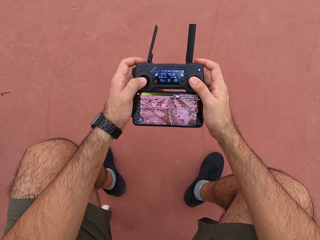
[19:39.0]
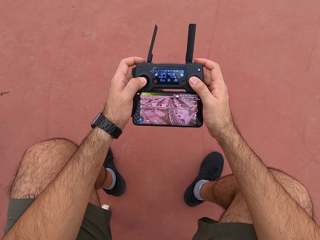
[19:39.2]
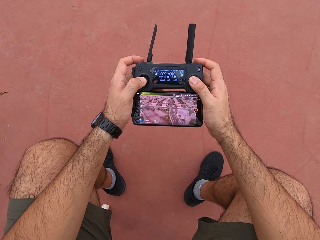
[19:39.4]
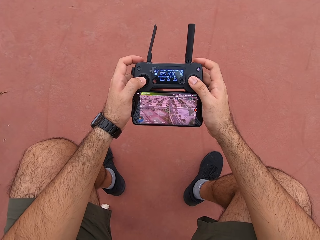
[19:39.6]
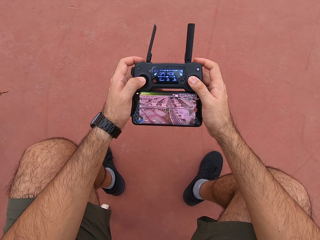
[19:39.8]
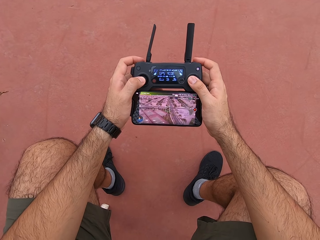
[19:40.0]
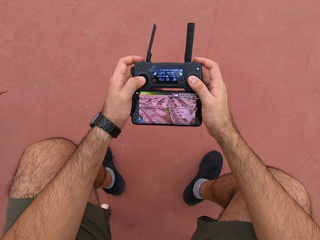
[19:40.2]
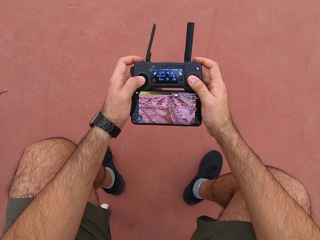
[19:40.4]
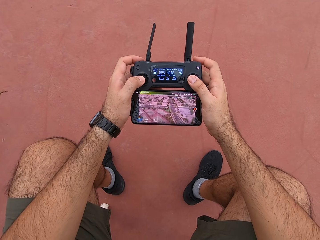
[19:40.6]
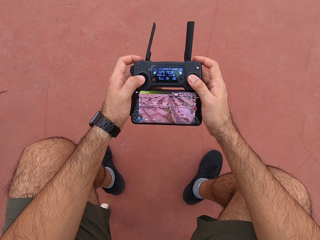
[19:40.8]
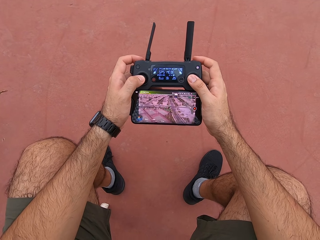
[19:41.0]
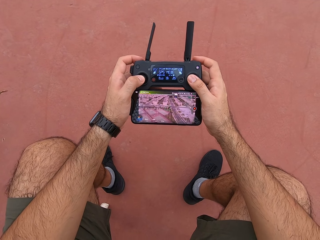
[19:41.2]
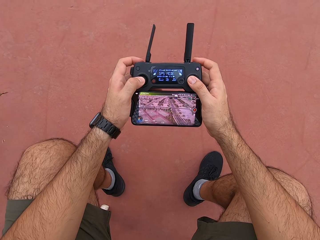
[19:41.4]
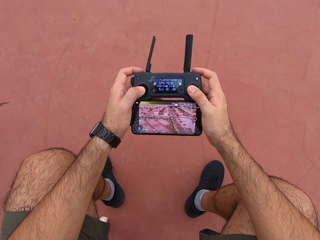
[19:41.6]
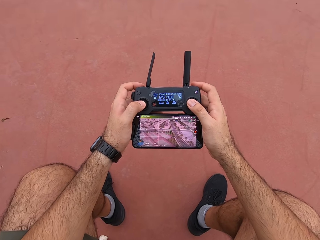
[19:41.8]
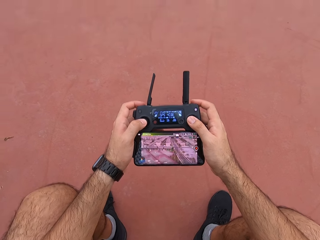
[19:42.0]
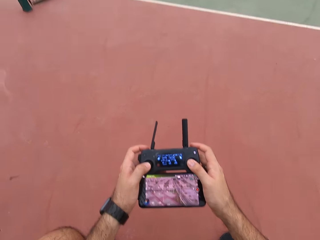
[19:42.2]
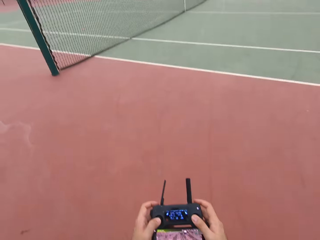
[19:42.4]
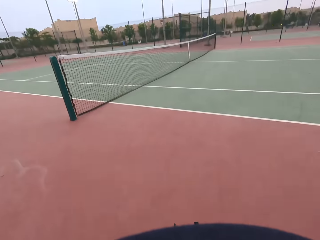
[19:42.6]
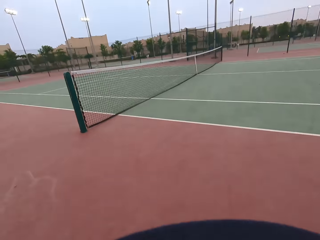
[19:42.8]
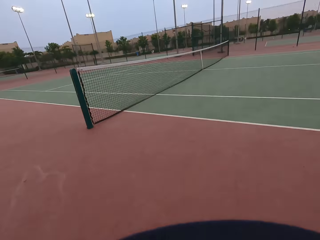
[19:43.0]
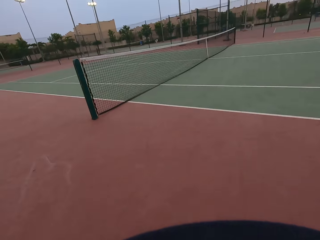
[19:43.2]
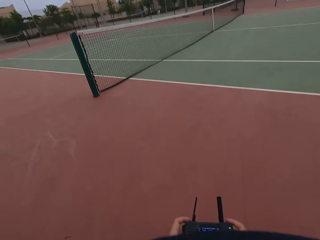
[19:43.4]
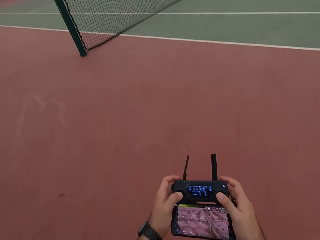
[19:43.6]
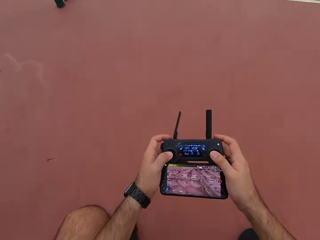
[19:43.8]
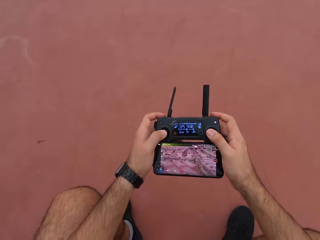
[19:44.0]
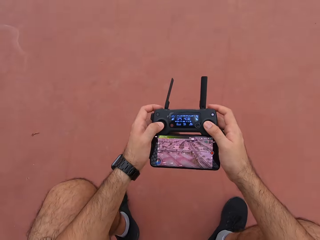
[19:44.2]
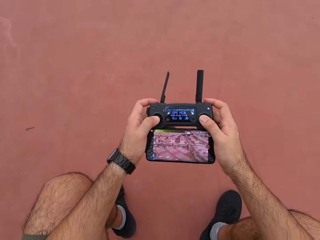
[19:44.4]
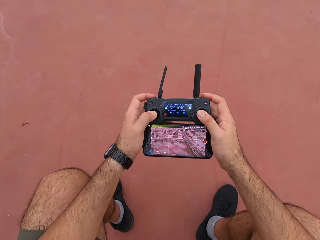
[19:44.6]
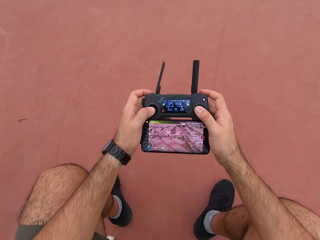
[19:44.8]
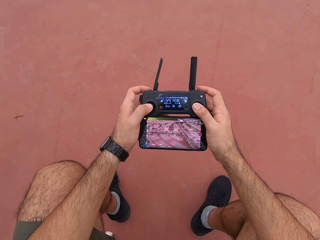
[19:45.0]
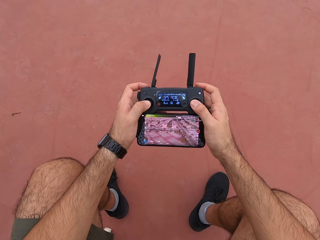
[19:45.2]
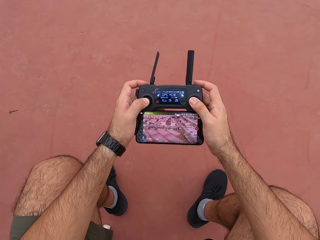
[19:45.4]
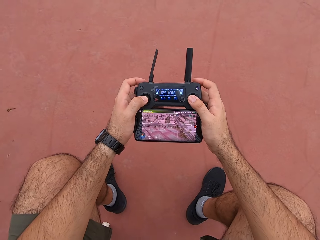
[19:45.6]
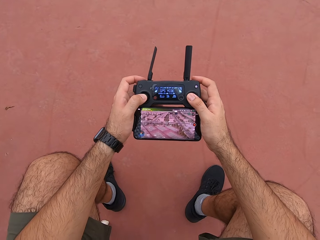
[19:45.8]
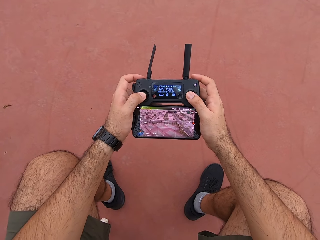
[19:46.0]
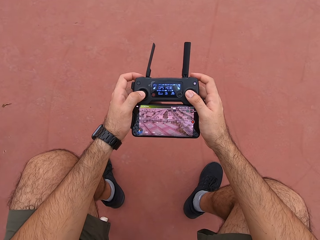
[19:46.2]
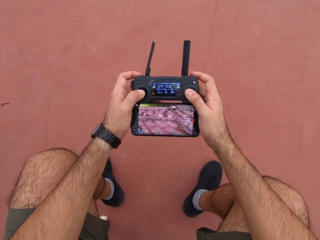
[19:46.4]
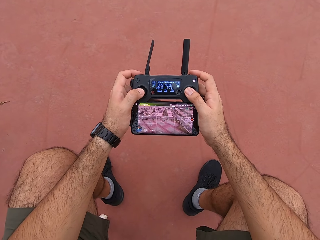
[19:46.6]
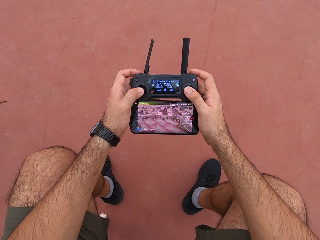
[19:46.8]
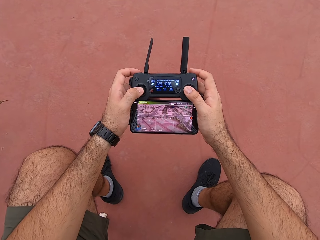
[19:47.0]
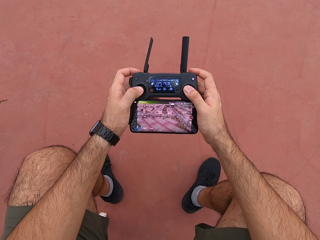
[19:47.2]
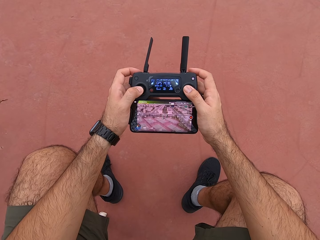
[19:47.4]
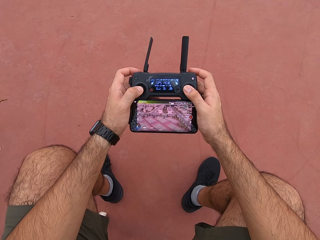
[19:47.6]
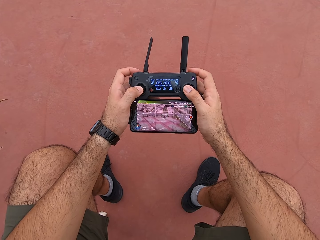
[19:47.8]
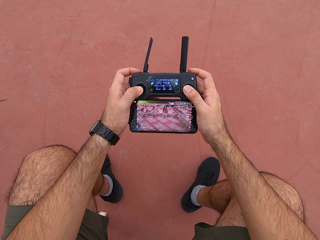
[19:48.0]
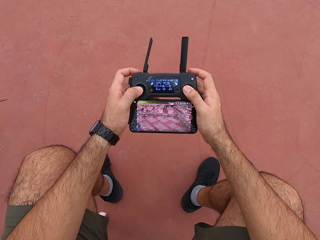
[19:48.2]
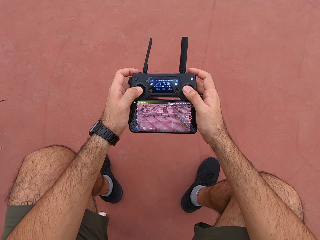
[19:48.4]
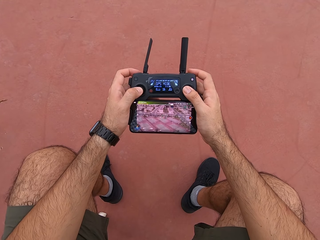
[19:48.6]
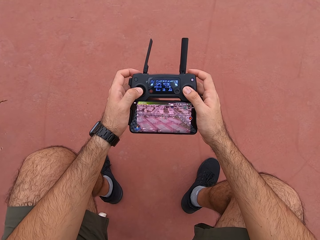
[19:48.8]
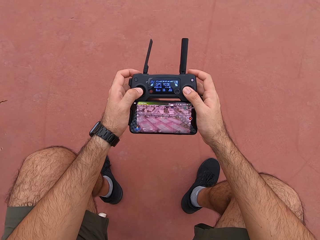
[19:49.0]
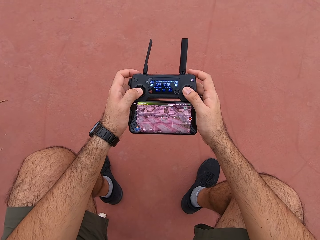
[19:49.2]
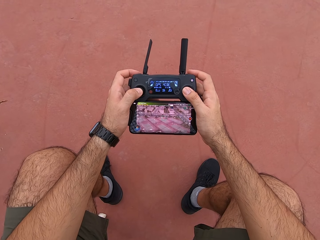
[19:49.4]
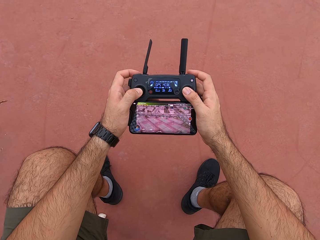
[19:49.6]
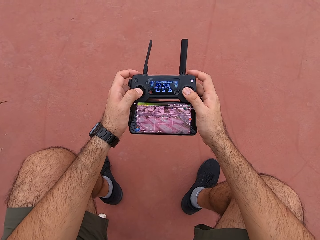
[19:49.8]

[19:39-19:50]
The camera wearer looks around the tennis court. They use a drone controller. They look at their phone.

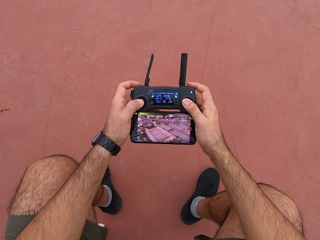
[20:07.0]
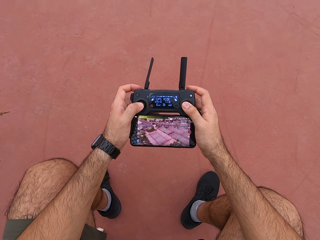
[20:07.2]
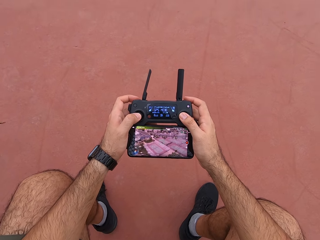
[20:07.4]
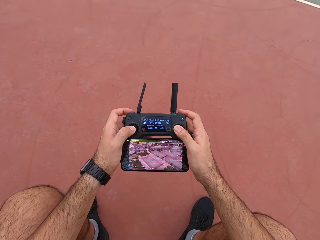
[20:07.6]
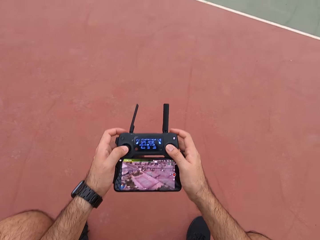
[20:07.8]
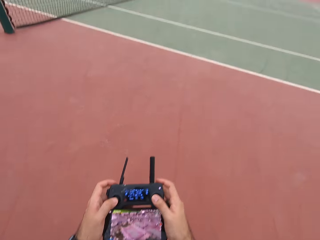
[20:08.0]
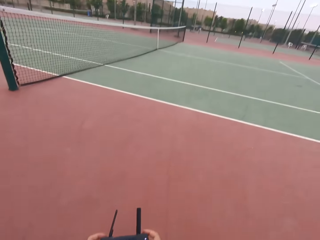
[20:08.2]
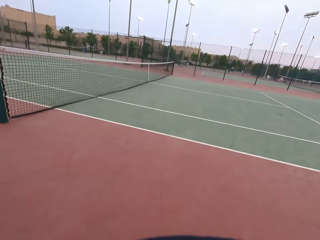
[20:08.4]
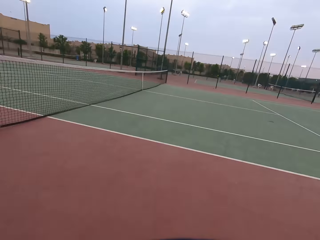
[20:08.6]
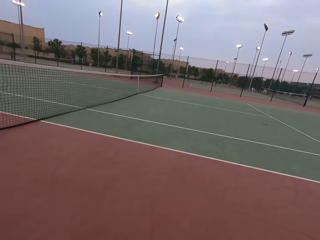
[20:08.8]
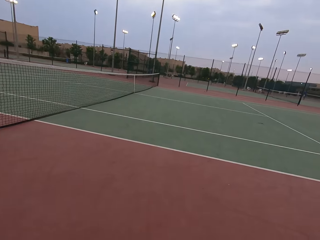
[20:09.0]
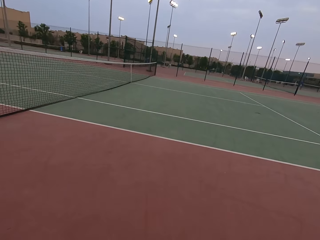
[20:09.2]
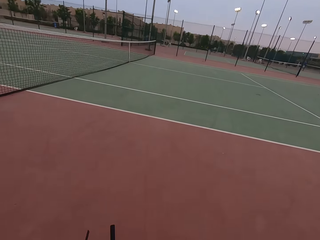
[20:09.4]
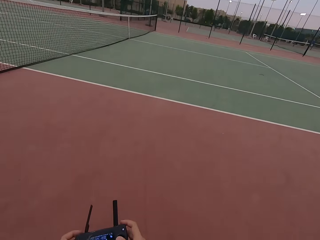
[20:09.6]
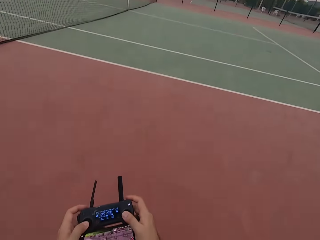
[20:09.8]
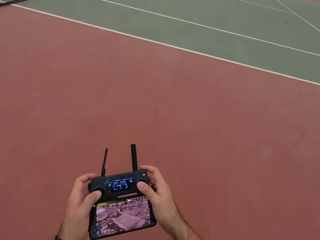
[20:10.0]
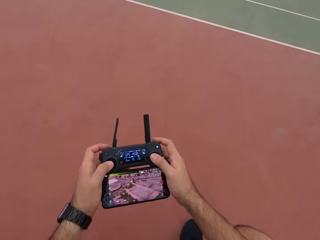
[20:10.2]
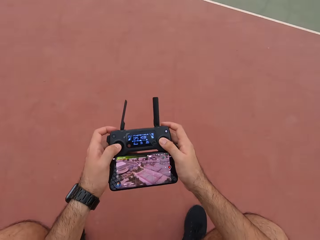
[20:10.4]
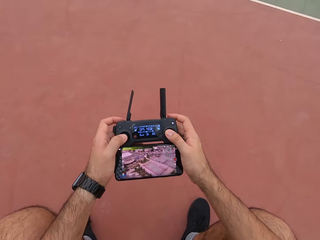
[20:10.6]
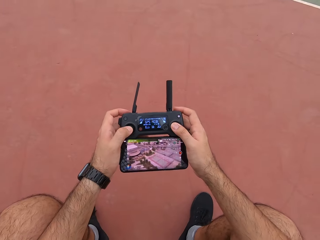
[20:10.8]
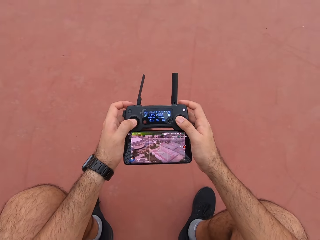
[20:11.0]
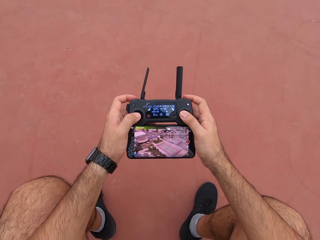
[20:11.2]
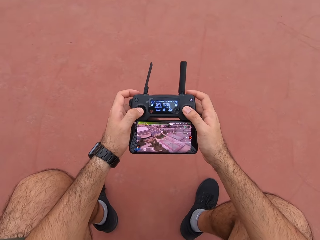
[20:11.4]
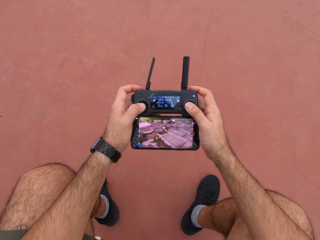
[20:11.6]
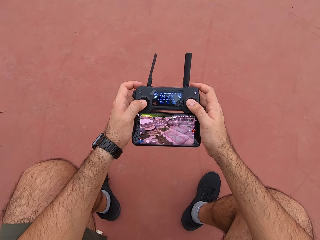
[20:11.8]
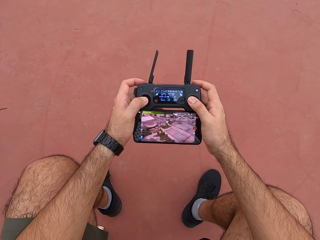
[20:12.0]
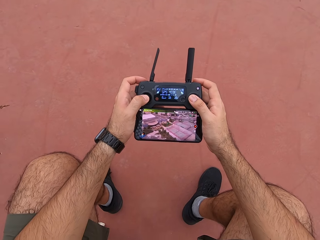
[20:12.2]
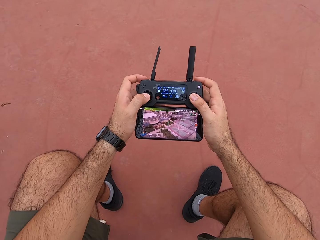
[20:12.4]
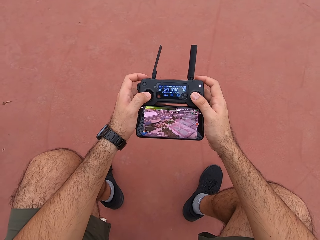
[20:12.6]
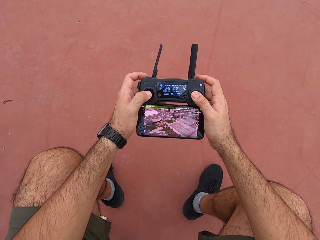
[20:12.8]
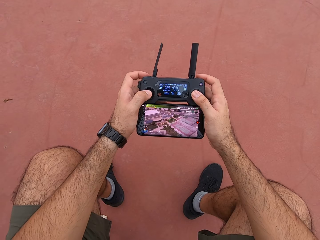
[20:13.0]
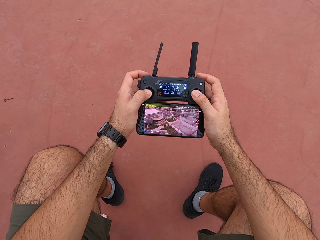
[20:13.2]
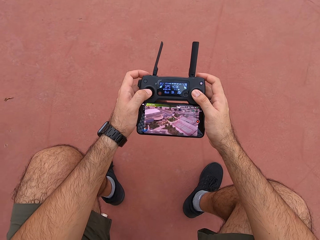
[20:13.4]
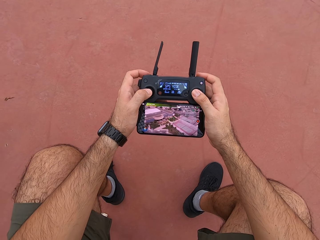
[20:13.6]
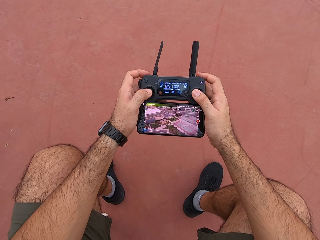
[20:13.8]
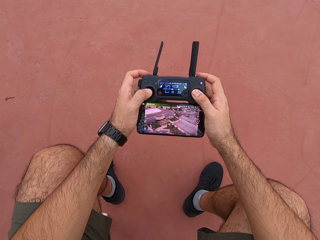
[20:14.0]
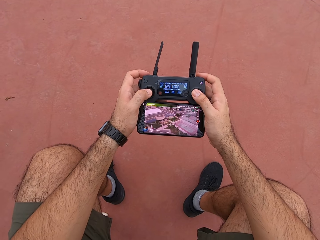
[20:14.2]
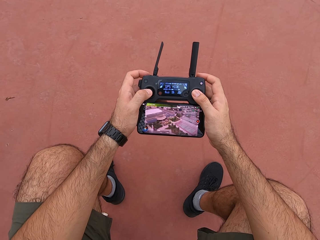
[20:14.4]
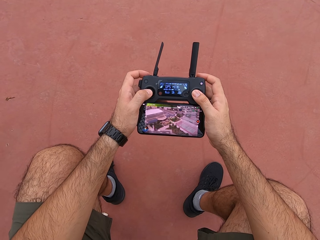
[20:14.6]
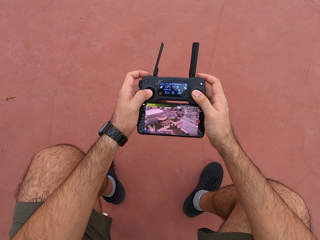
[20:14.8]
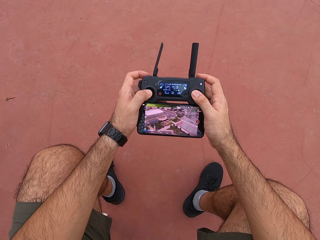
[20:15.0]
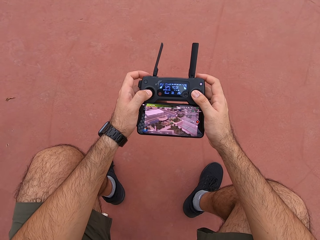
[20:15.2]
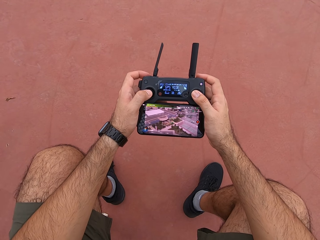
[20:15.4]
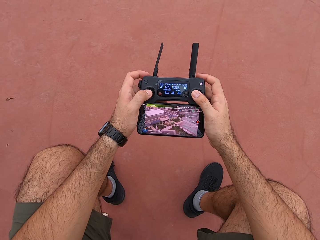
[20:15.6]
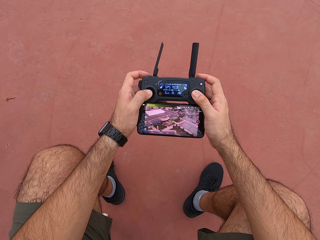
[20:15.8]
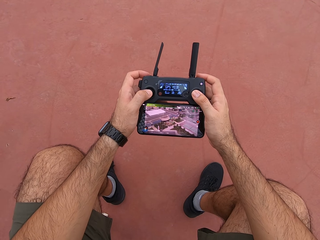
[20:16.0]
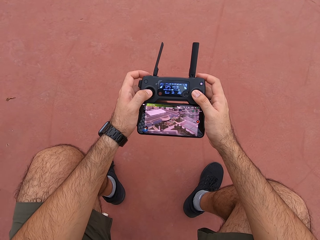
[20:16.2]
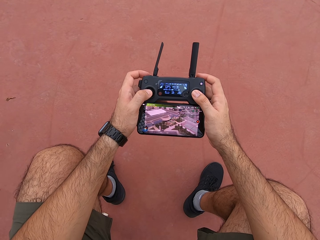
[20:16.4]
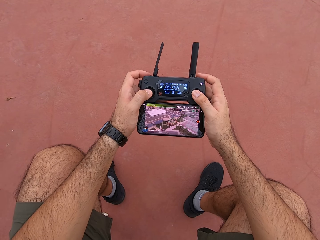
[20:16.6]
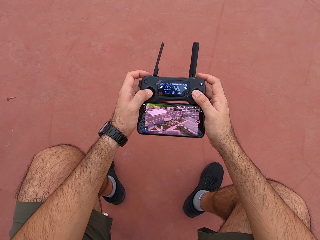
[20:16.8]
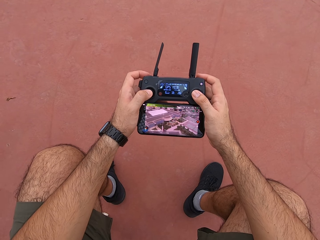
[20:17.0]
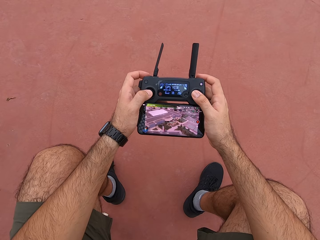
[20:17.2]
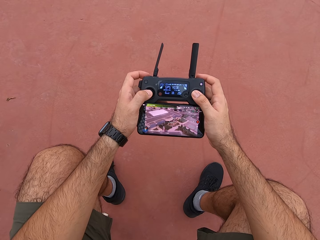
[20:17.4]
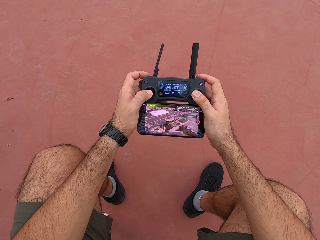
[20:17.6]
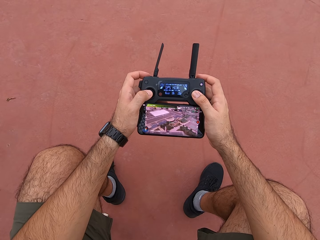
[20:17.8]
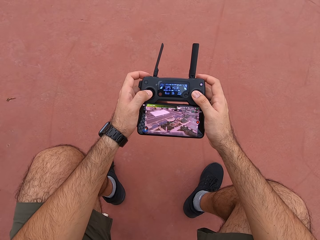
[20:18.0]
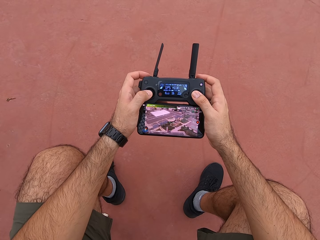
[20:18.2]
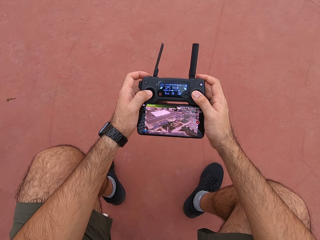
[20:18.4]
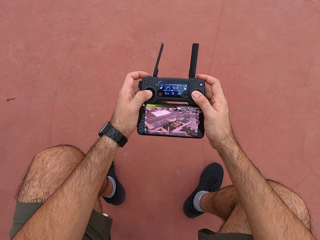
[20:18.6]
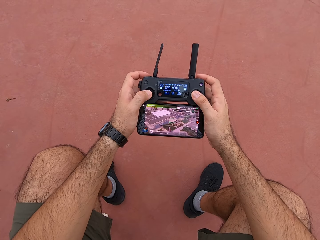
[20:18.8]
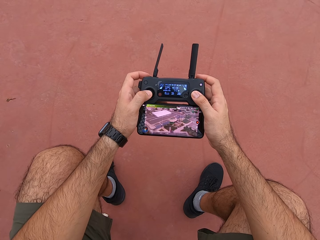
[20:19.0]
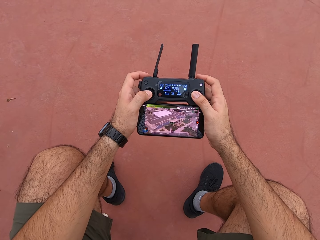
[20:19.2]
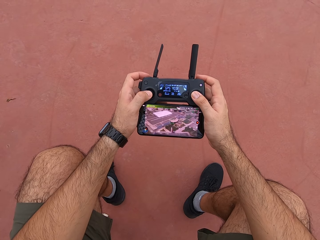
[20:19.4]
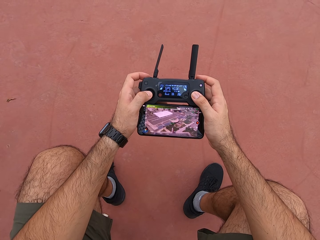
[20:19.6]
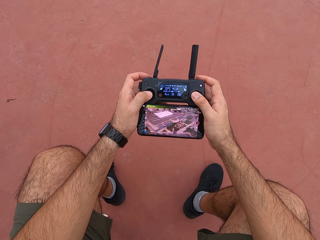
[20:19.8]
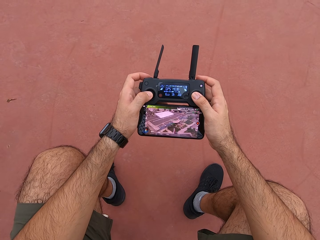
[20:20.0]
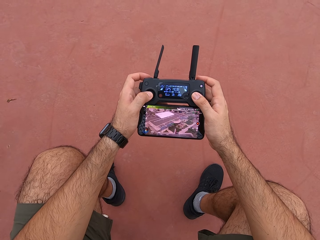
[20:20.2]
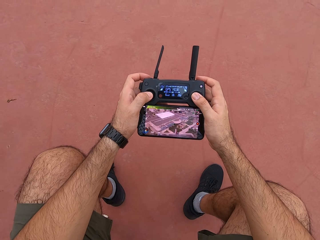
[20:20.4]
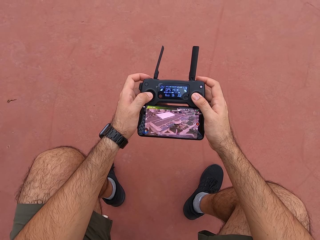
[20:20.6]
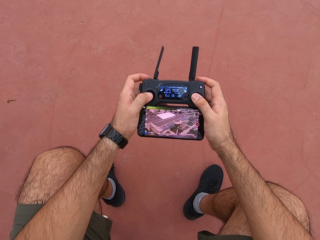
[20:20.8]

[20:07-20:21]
The camera wearer looks around the tennis court. They use a drone controller. They look at their phone.
